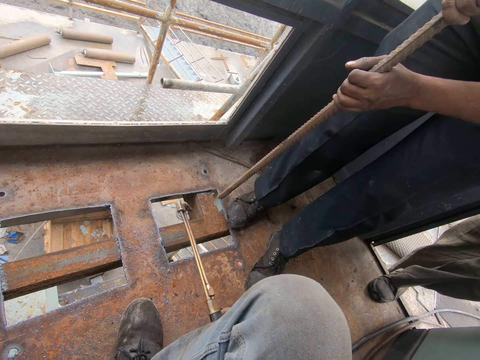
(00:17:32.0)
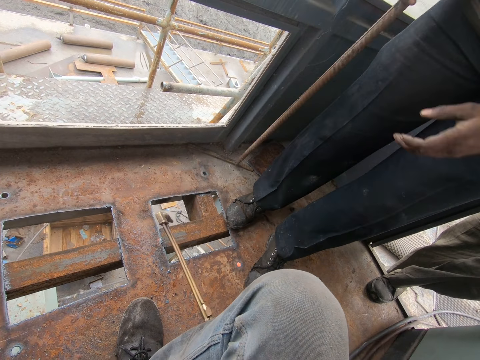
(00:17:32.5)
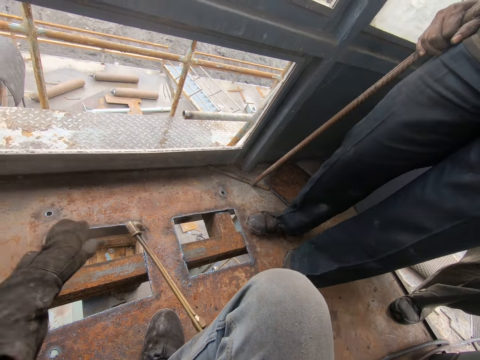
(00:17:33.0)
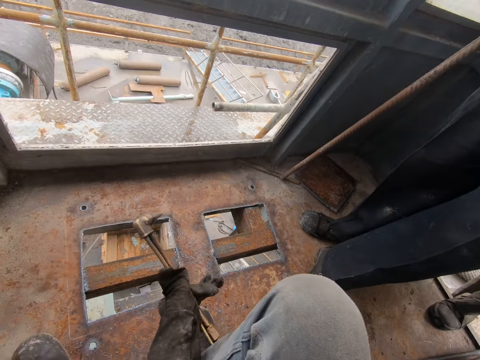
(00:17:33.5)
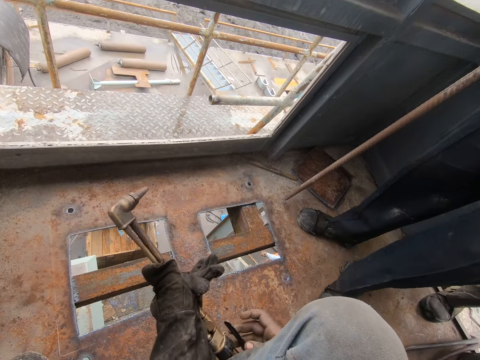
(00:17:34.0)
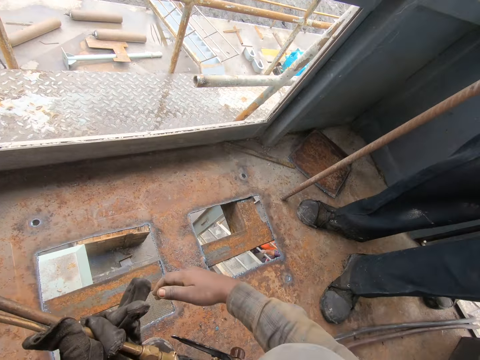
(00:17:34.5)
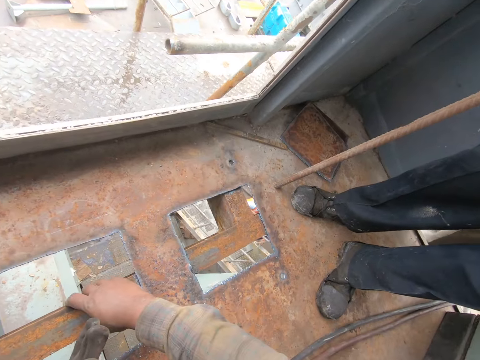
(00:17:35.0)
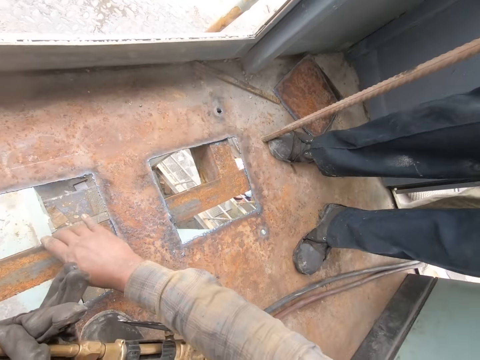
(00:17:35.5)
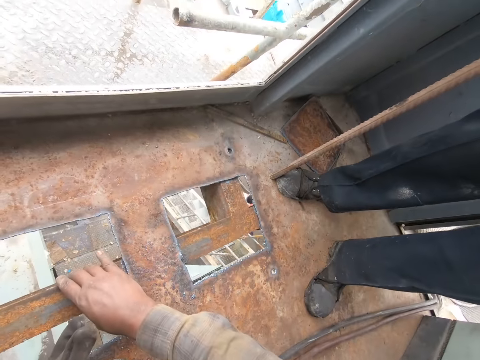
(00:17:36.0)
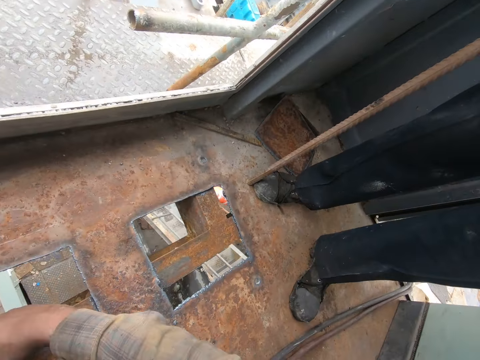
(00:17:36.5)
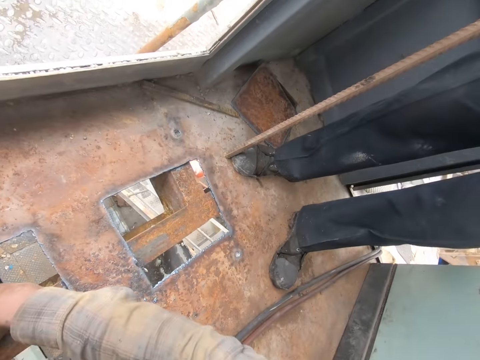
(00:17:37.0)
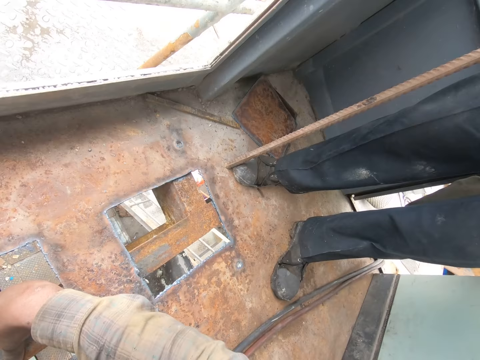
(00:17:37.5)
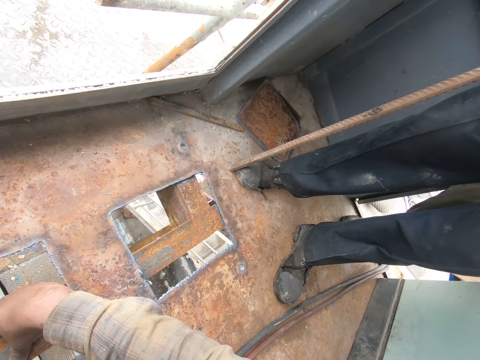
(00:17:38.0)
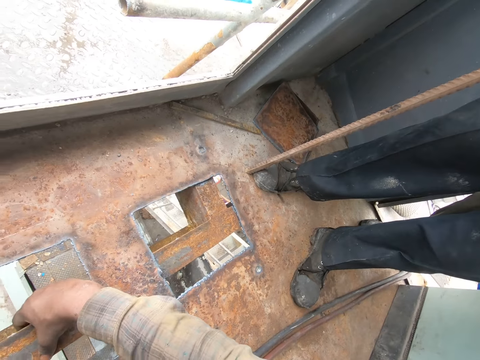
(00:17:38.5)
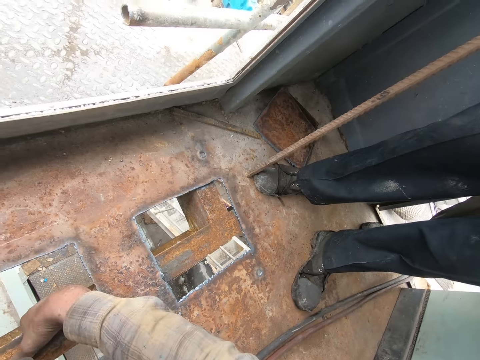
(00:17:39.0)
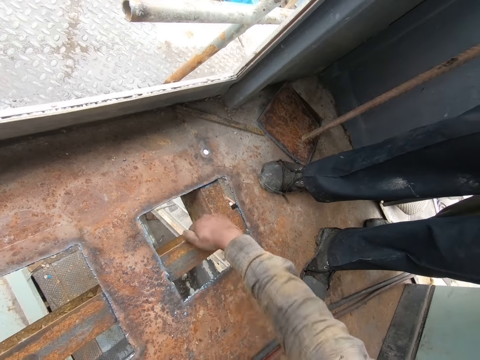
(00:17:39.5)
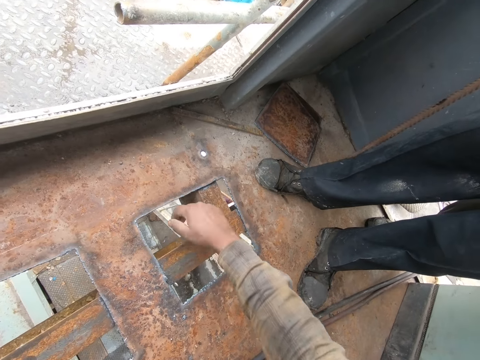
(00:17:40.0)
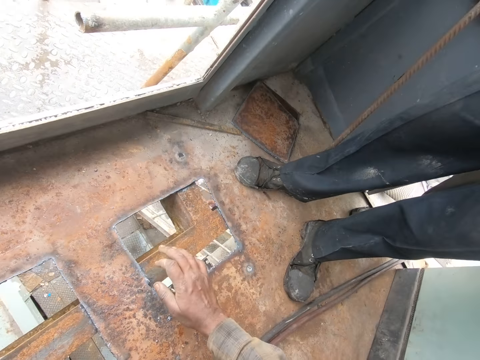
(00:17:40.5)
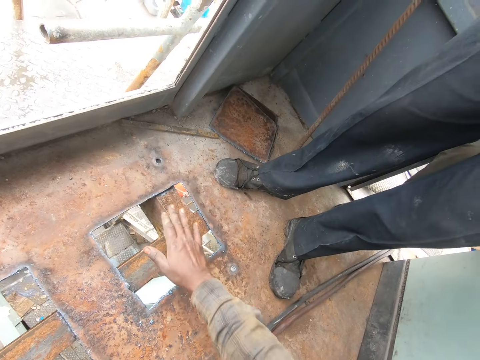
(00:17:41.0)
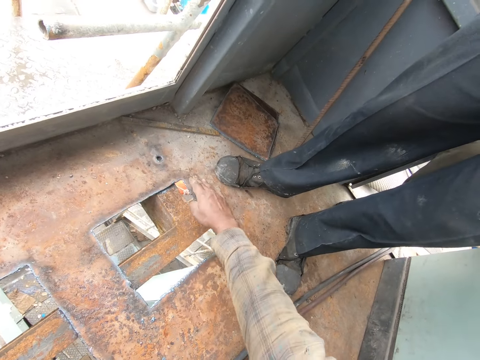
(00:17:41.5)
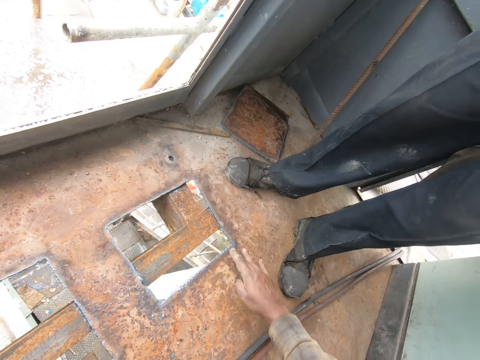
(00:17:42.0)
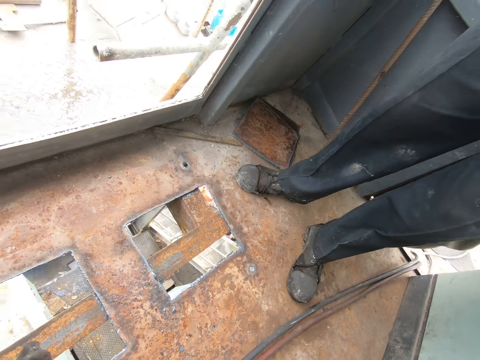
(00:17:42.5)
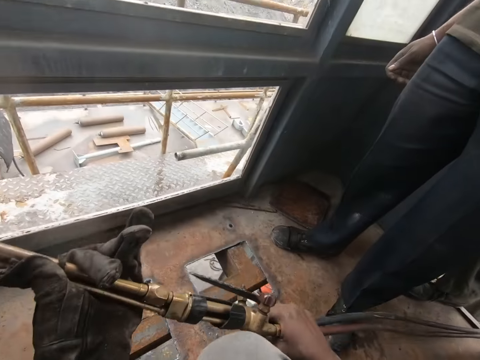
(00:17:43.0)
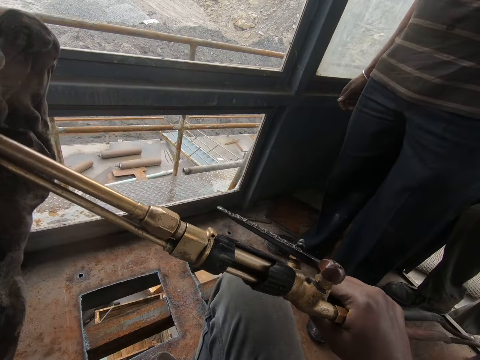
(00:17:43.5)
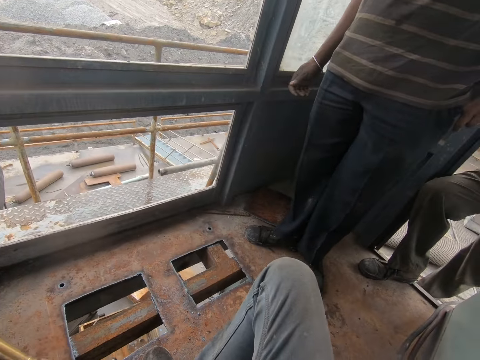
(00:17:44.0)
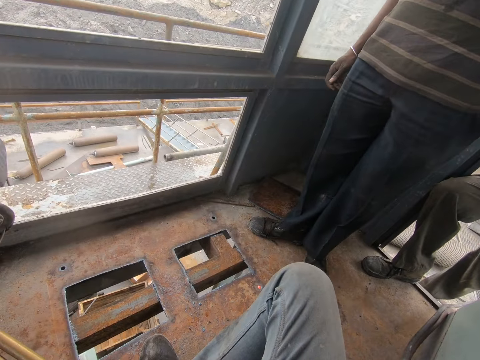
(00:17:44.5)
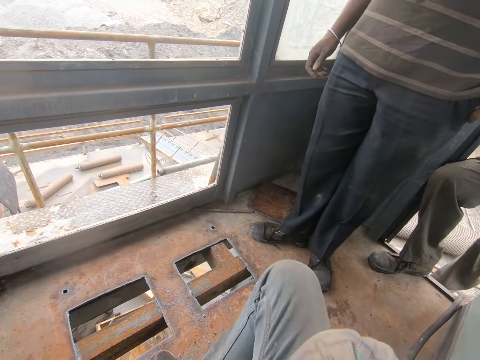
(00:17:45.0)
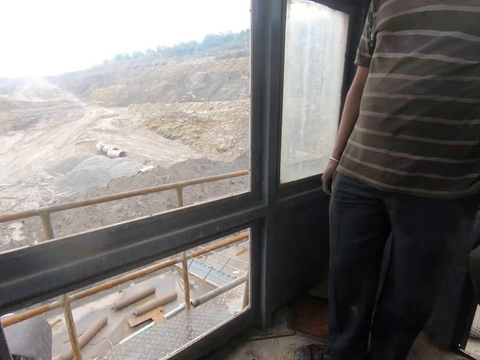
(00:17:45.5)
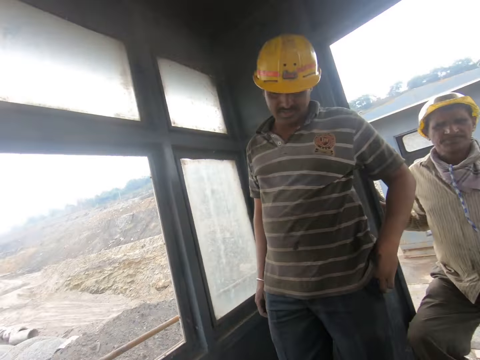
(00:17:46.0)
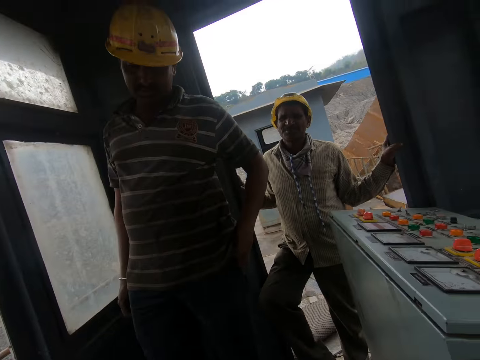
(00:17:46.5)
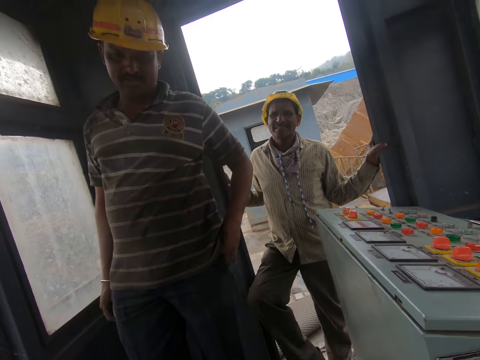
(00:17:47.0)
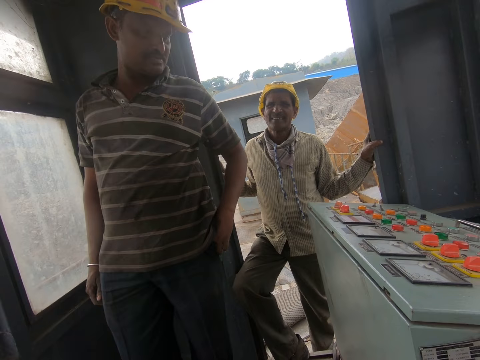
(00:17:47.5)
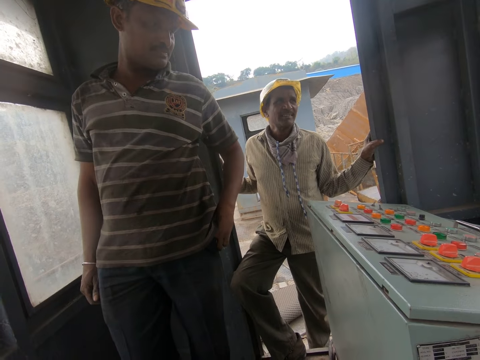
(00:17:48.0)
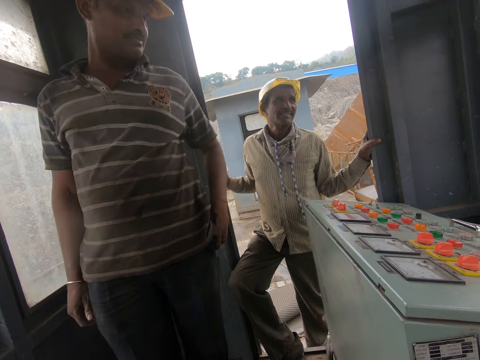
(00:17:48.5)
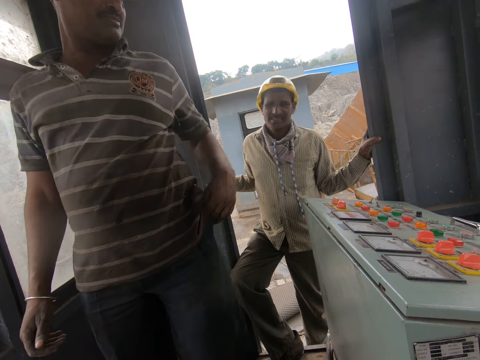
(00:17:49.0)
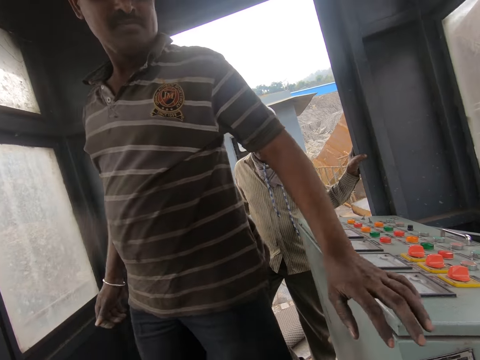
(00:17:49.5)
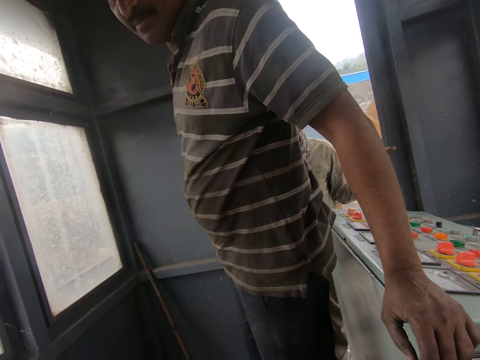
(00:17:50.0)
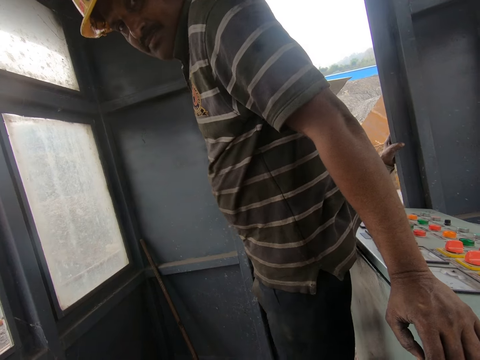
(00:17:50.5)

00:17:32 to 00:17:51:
The camera wearer touches the metal with the right hand. They look around. A person stares in the room.

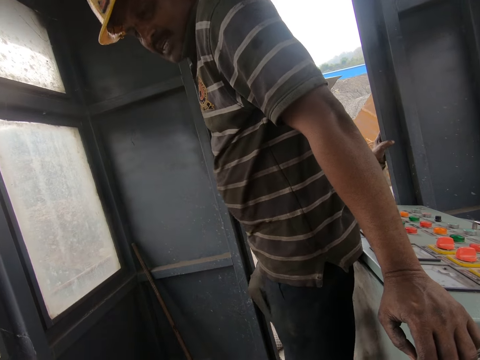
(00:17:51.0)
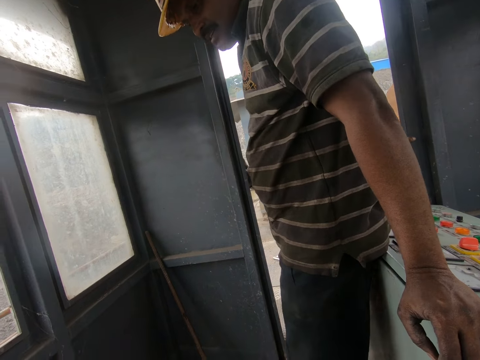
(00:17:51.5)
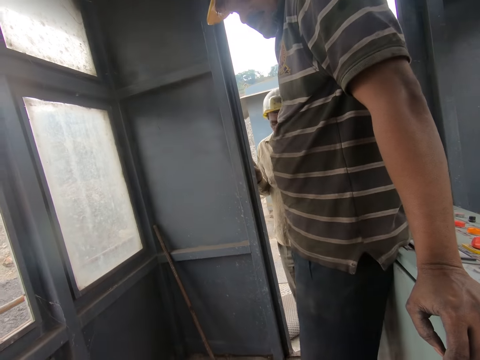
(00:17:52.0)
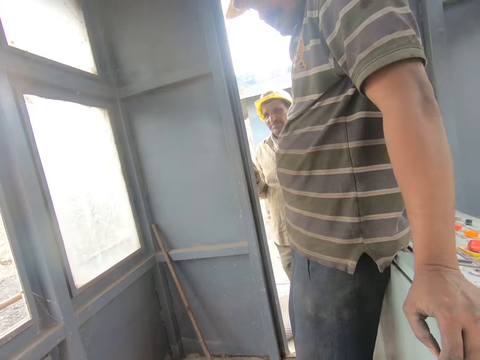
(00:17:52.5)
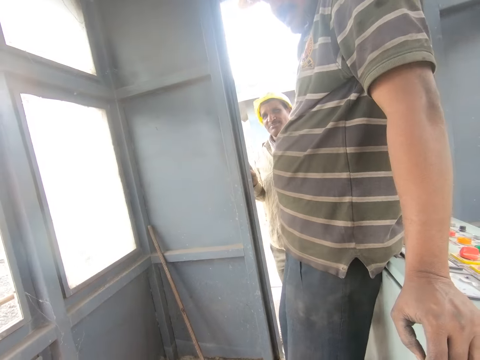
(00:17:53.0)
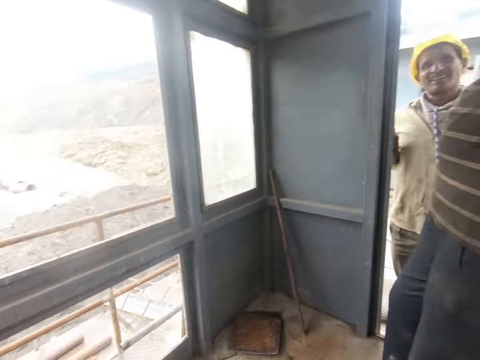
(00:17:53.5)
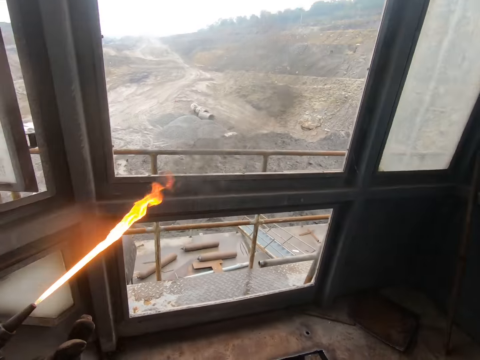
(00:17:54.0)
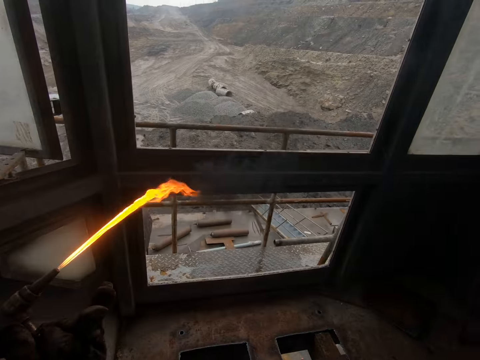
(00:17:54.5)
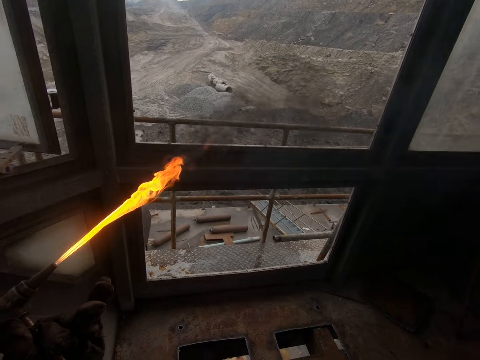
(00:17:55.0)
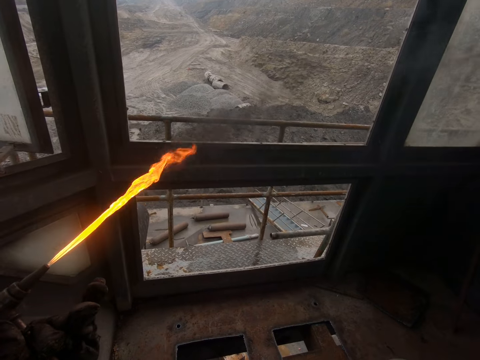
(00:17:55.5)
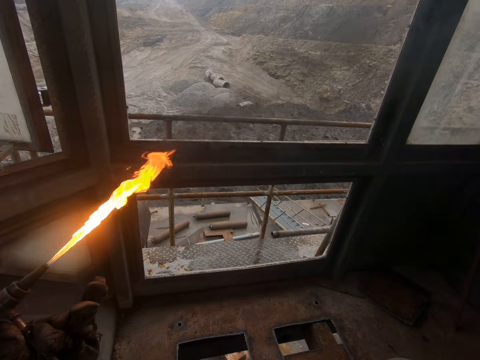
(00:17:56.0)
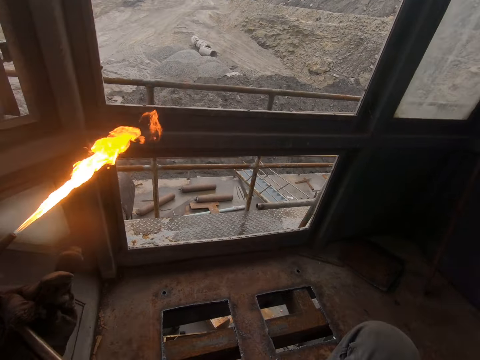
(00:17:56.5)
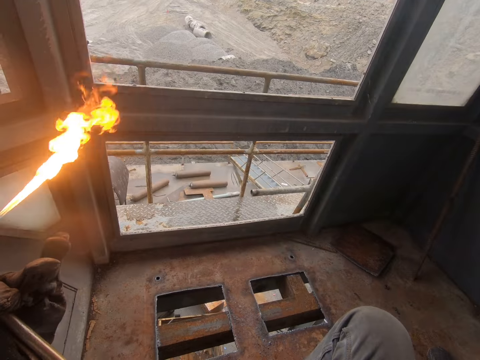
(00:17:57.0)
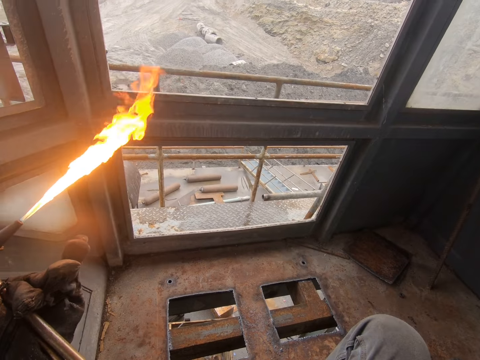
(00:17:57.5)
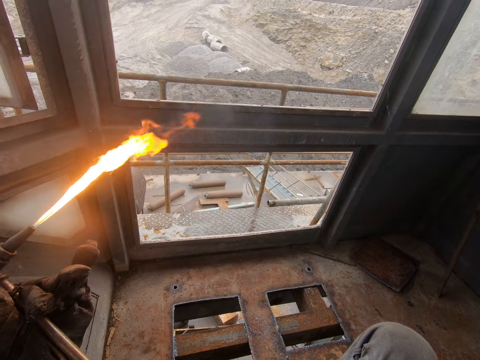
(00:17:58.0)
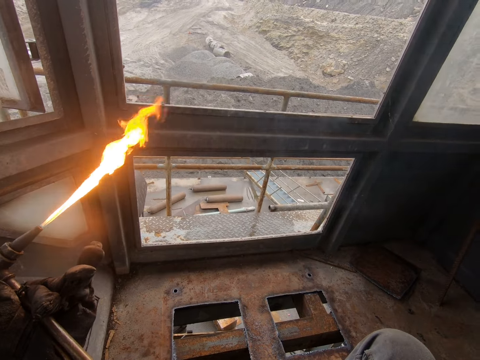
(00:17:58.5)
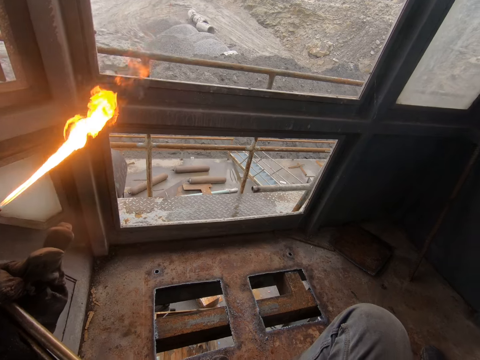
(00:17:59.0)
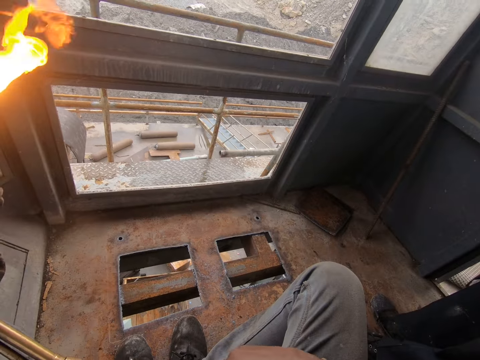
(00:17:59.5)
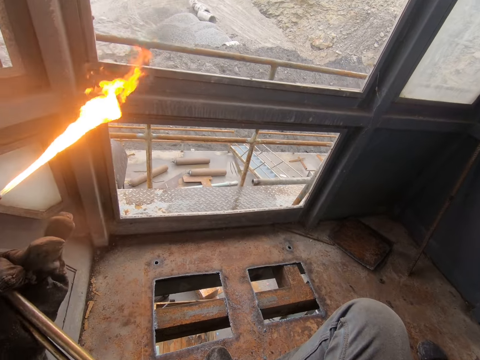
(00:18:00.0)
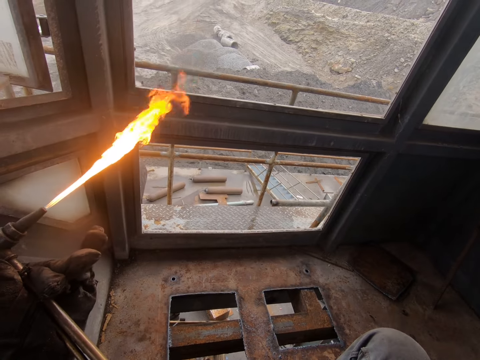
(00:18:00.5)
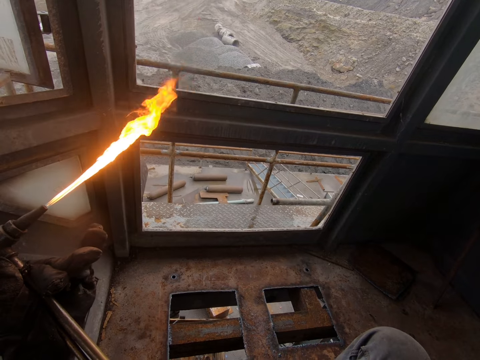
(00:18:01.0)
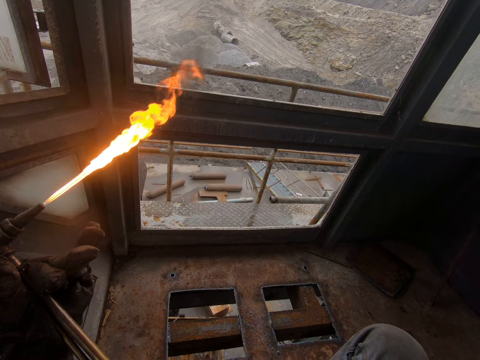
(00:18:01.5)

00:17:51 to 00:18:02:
The camera wearer stares at the blow torch.
